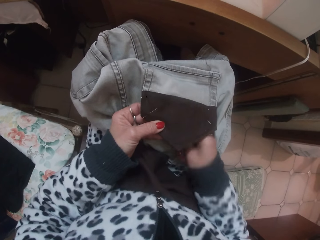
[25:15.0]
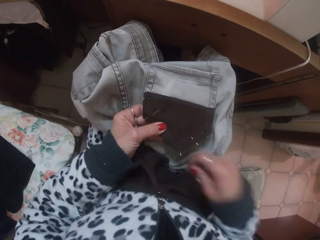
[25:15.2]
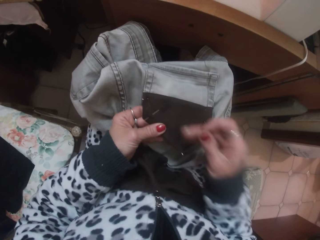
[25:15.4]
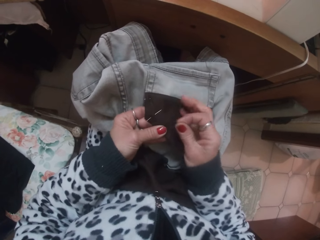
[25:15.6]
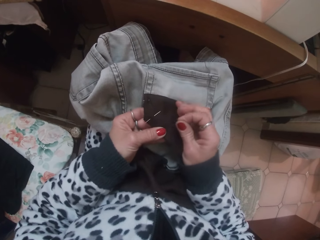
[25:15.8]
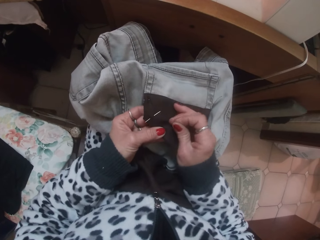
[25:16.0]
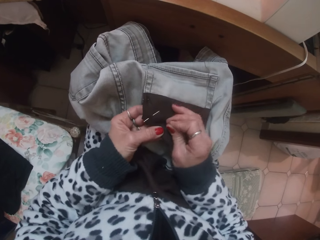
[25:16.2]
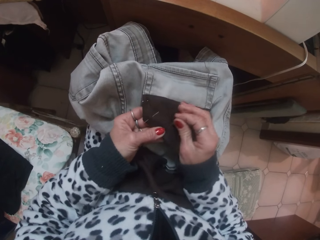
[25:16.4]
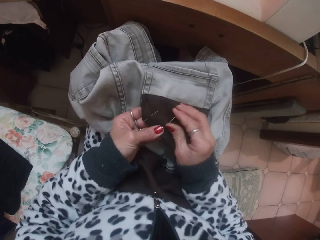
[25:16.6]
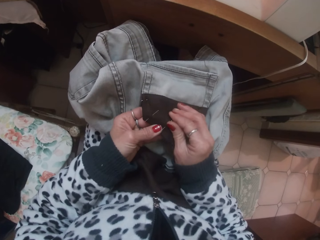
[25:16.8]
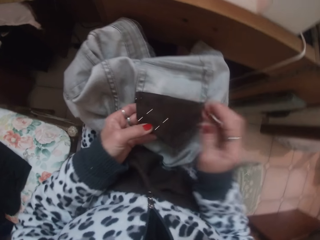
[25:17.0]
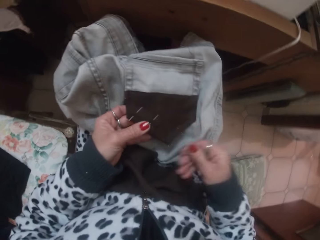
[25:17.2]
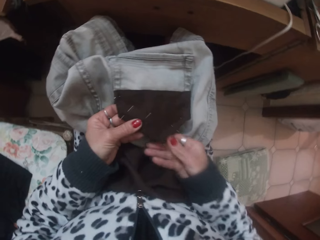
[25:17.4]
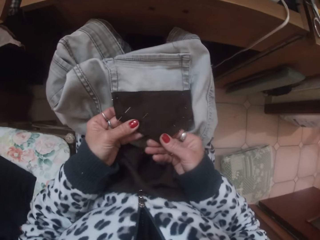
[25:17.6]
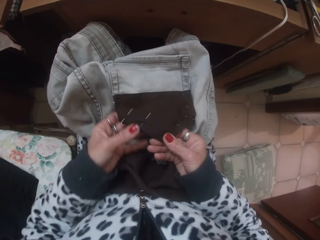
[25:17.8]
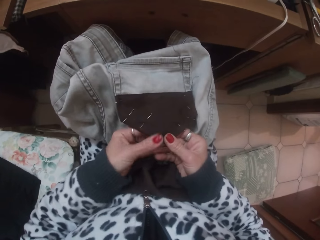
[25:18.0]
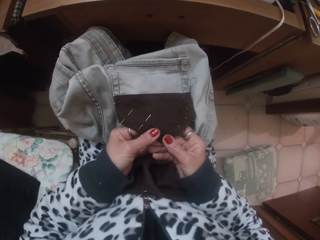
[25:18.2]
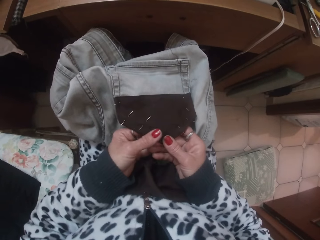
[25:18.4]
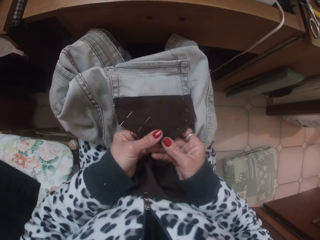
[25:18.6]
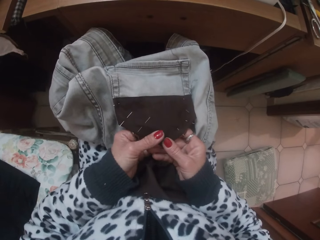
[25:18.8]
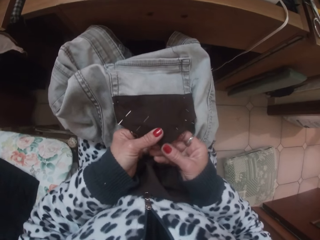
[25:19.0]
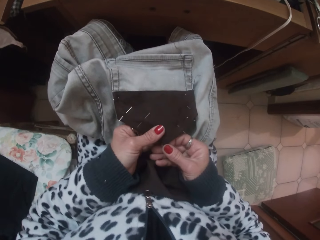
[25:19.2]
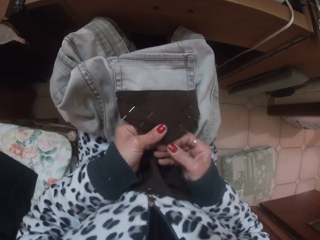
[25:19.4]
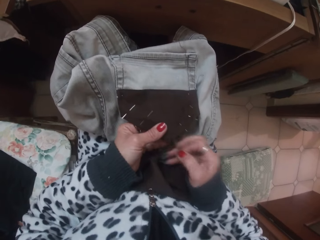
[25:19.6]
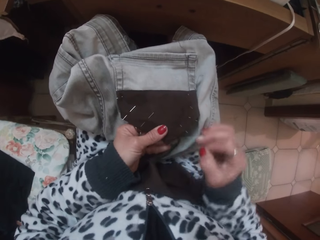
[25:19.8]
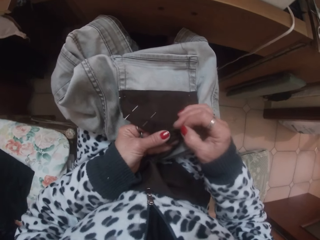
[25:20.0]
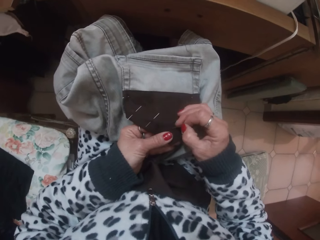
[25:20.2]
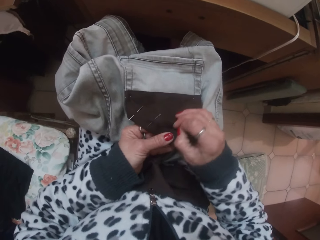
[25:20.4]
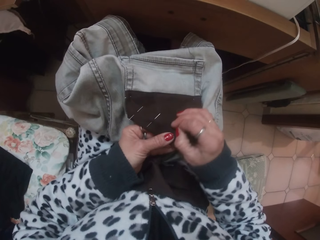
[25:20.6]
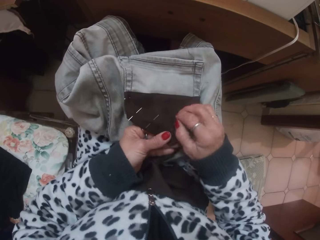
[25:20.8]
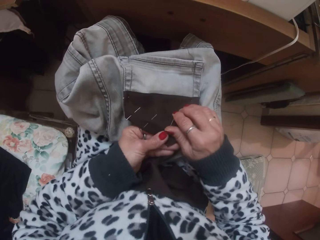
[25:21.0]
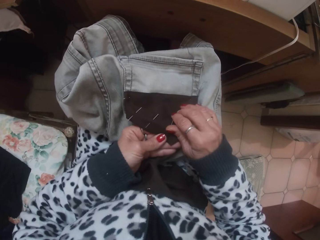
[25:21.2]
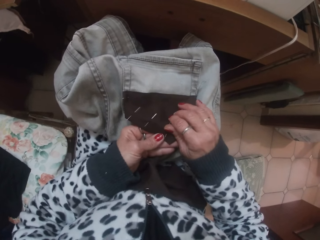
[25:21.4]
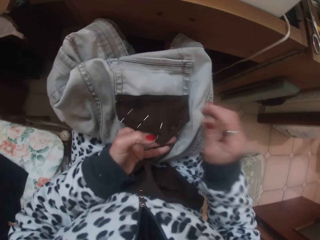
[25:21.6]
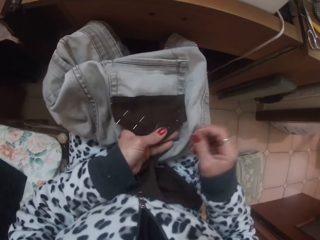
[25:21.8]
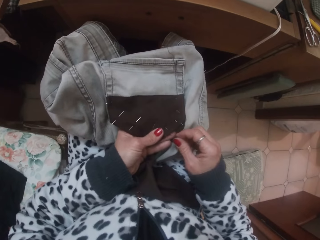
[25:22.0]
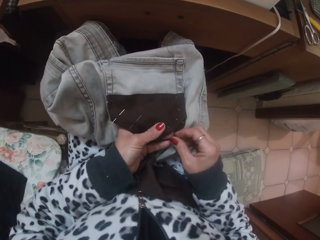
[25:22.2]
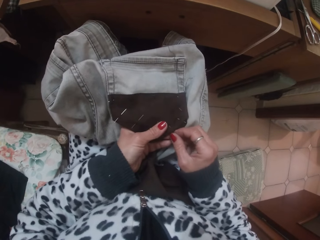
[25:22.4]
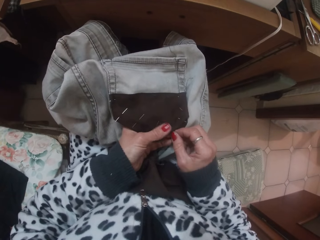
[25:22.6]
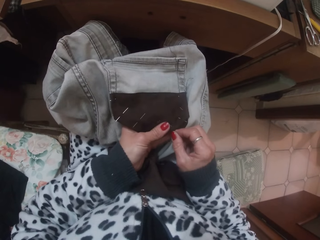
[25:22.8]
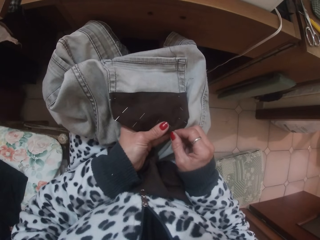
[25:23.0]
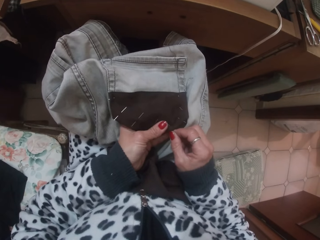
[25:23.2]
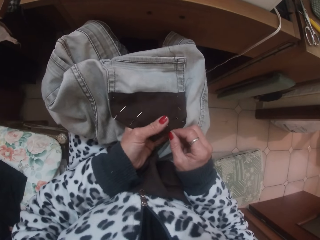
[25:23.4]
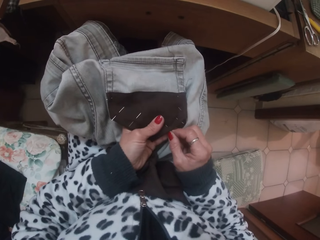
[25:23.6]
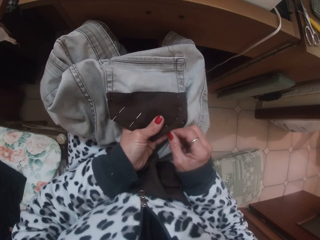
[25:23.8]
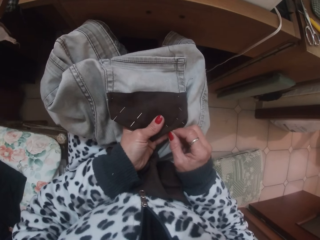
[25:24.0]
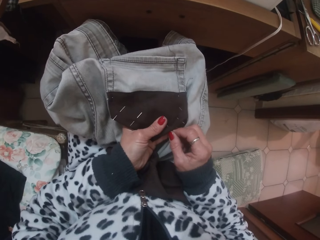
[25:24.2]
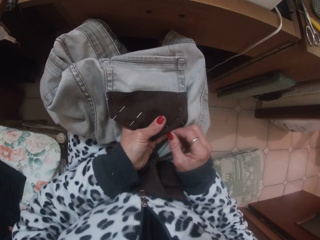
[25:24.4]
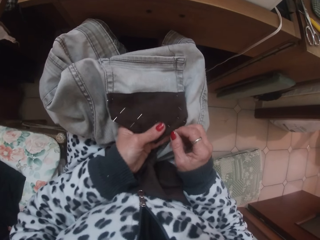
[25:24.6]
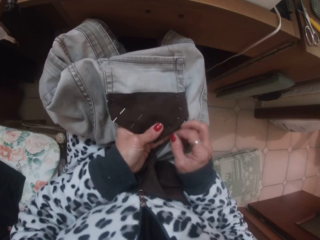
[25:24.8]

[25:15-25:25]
The camera wearer holds the needle. She attaches the cloth to the trouser pocket with the pin in her right hand. She pierces the cloth. She takes out a pin from the trouser pocket with her right hand. She holds the needle, attaches the cloth to the trouser pocket with the pin in her right hand, and pierces the cloth. She takes out a pin from the trouser pocket with her right hand. She pulls the needle.

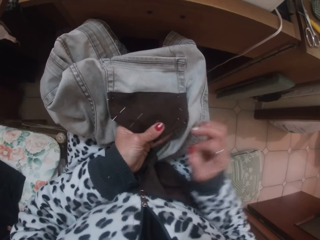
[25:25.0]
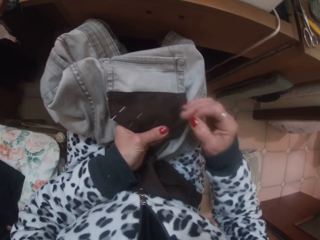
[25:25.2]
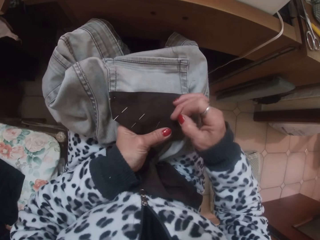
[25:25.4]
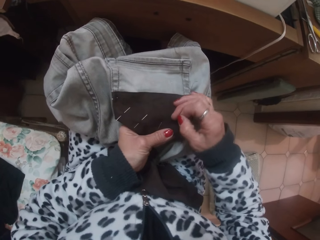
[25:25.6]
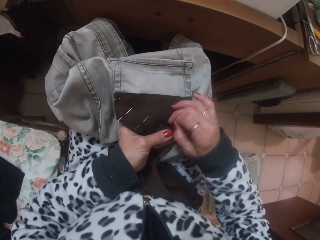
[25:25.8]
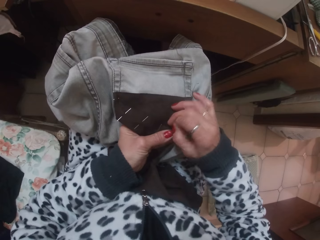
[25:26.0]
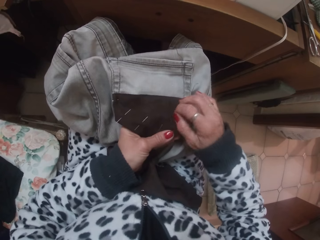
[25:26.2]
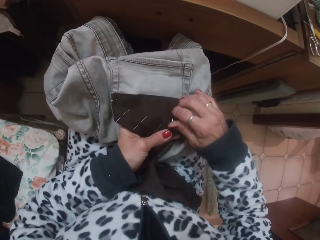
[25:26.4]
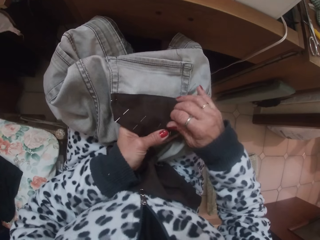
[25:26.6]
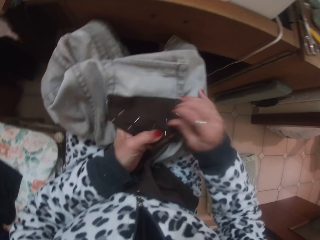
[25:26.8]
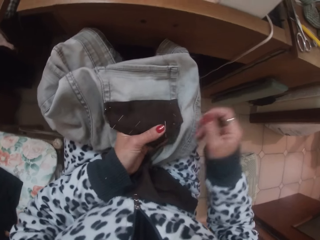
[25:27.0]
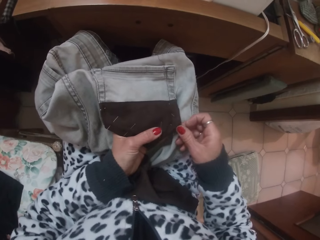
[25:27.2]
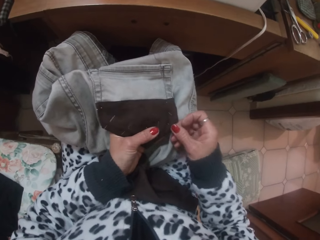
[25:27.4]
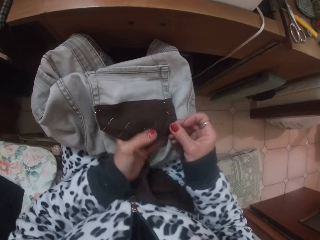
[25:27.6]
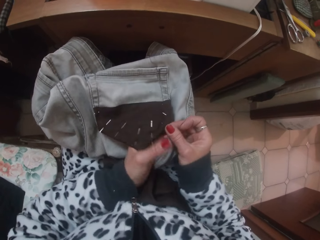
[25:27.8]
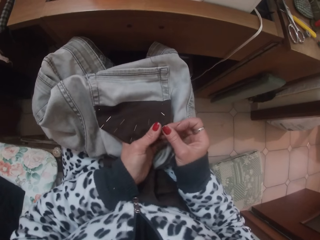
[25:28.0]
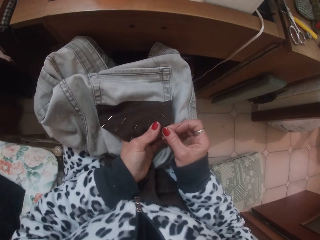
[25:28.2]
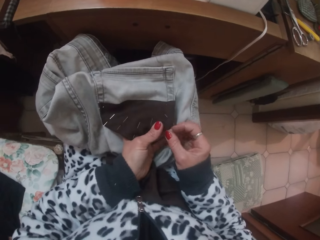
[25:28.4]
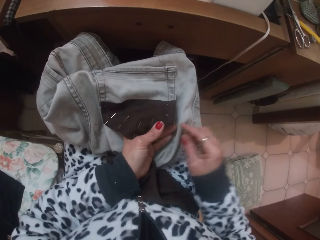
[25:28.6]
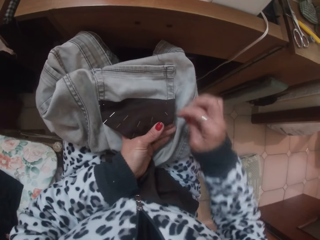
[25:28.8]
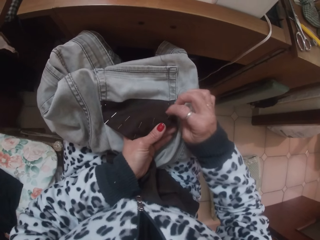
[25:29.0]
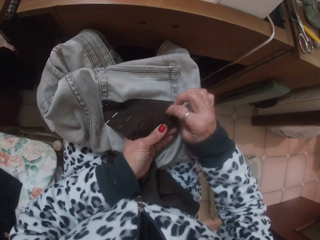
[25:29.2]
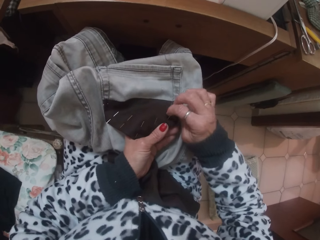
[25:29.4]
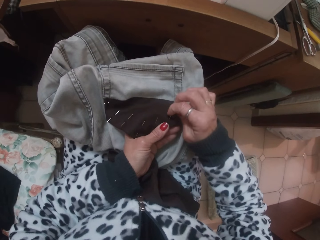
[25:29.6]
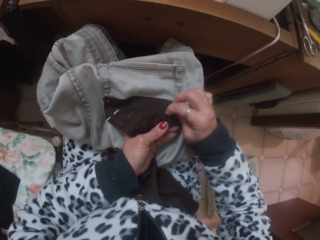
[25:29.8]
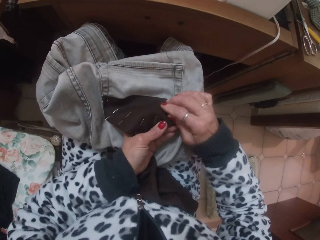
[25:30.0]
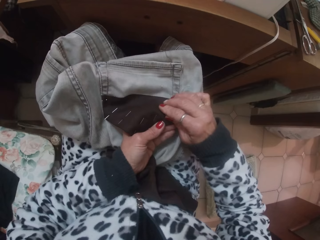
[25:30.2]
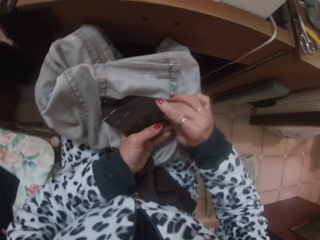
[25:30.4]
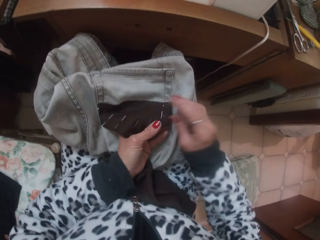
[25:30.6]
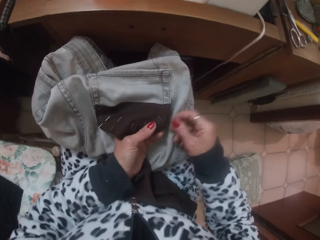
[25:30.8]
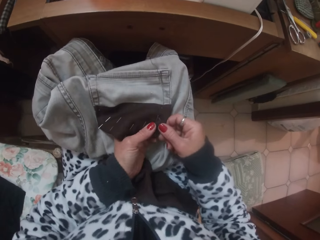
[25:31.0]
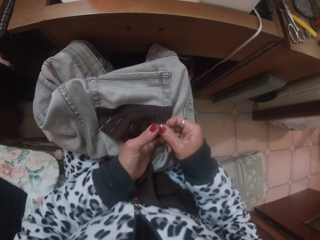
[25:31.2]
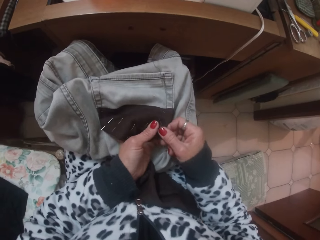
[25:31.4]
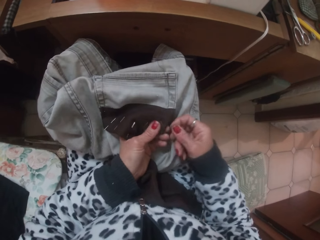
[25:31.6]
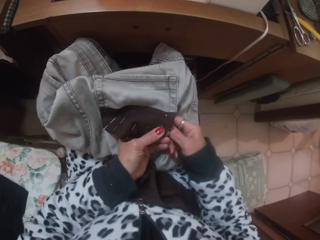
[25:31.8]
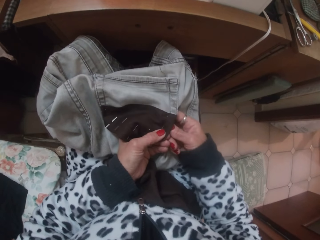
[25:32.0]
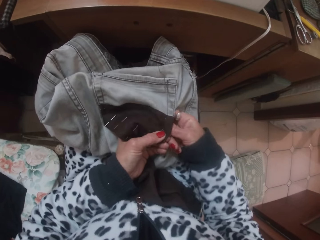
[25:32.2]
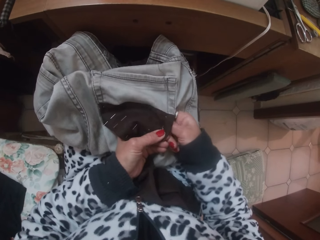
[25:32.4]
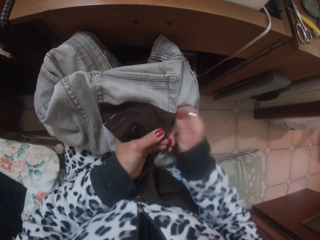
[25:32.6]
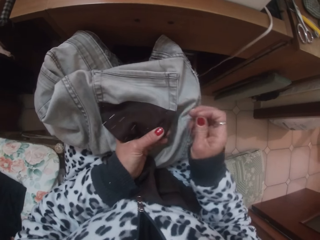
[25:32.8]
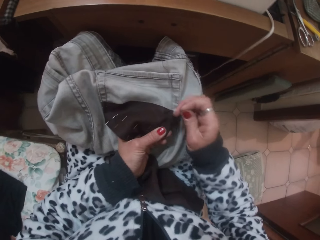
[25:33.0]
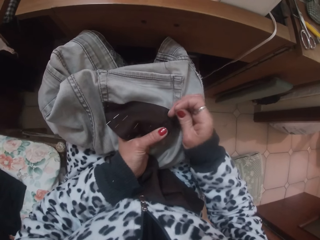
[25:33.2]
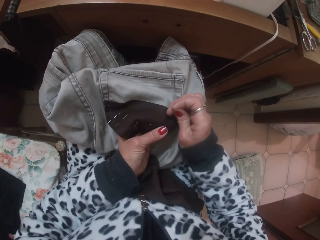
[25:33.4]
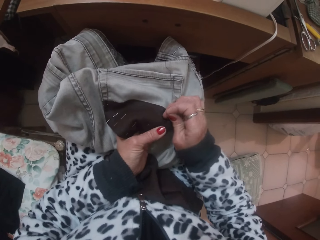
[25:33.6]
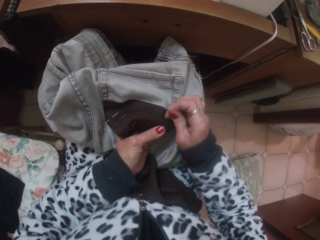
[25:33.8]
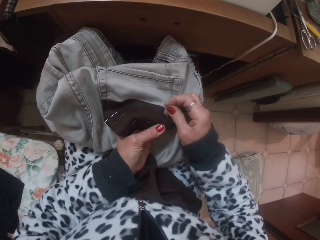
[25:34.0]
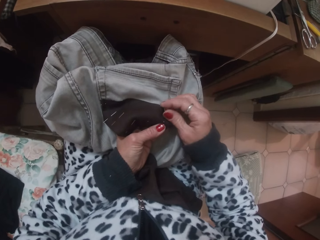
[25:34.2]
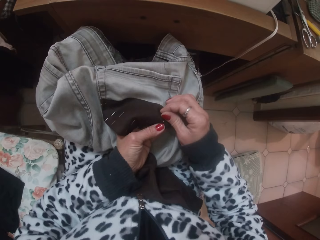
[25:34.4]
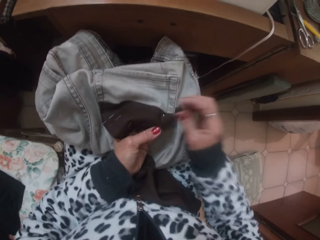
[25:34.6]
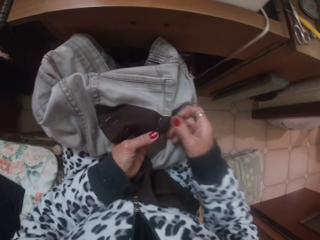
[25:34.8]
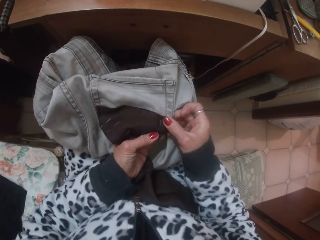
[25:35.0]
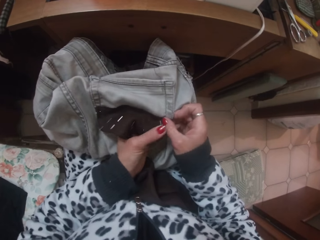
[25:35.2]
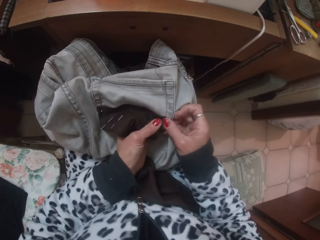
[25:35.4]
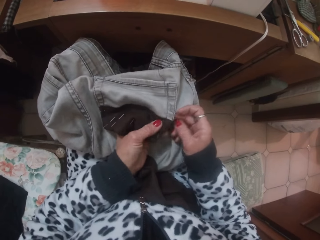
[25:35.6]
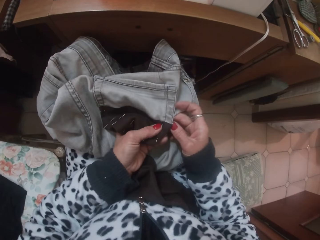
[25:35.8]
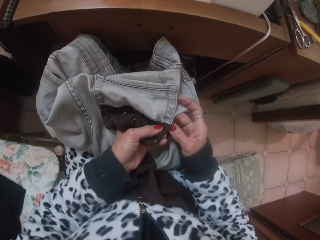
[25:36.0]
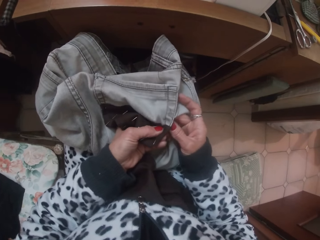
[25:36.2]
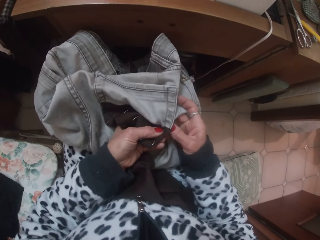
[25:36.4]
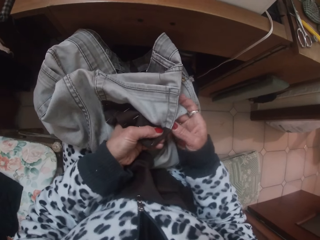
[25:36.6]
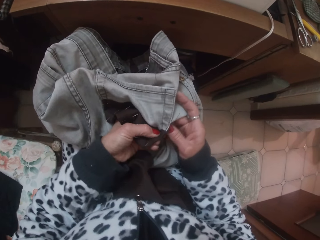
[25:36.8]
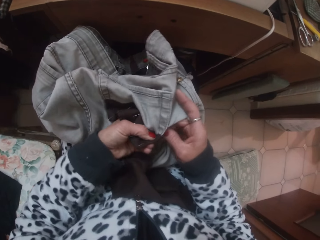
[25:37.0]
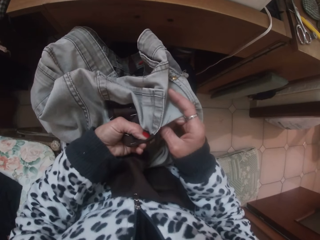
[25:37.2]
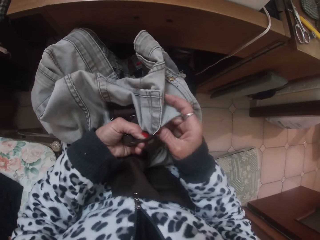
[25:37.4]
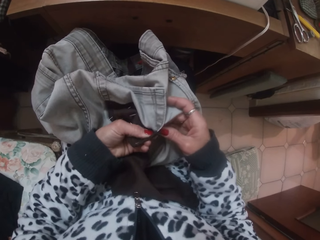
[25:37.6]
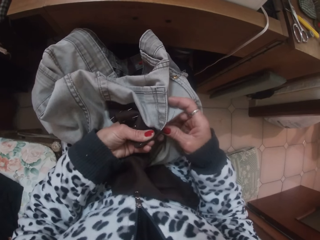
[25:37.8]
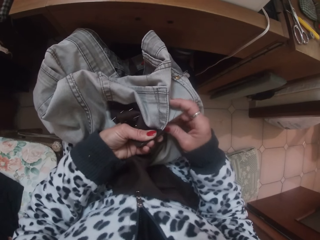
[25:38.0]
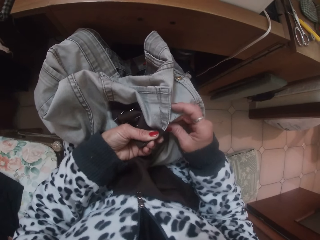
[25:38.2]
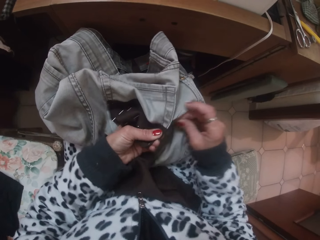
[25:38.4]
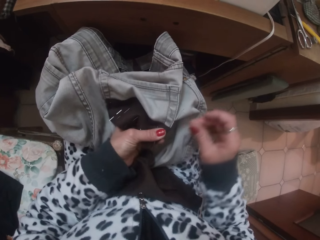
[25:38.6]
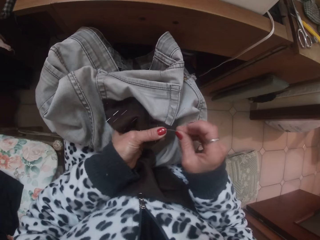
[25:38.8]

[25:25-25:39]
The camera wearer attaches the cloth to the trouser pocket with the pin in her right hand. She pierces the cloth and holds the needle. She takes out a pin from the trouser pocket with her right hand. She attaches the cloth to the trouser pocket with the pin in her right hand. She pierces the cloth. She takes out a pin from the trouser pocket with her right hand. She pulls the needle. She attaches the cloth to the trouser pocket with the pin in her right hand. She pierces the cloth. She takes out a pin from the trouser pocket with her right hand. She holds the needle.
